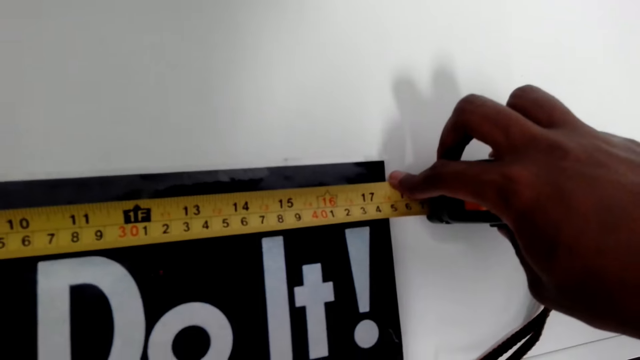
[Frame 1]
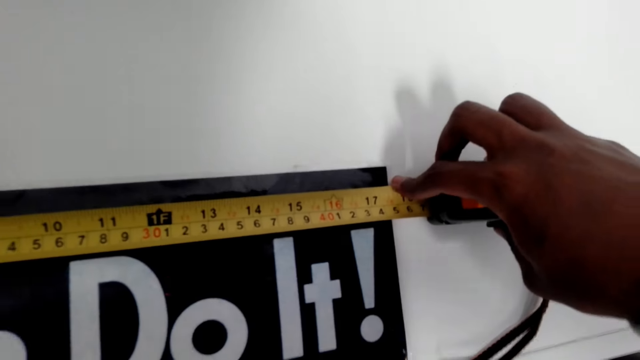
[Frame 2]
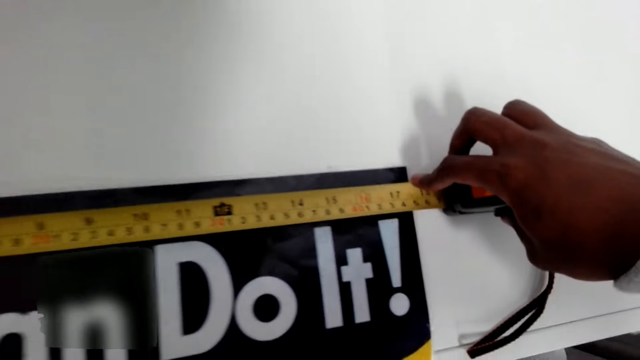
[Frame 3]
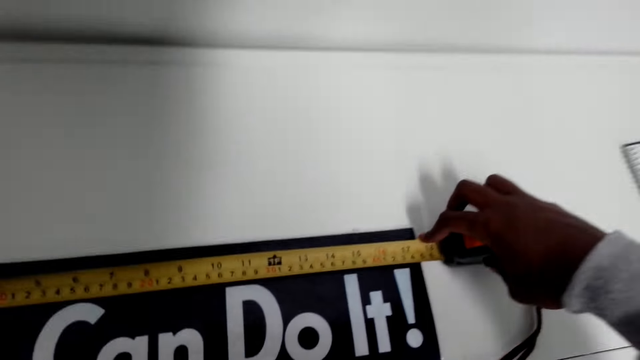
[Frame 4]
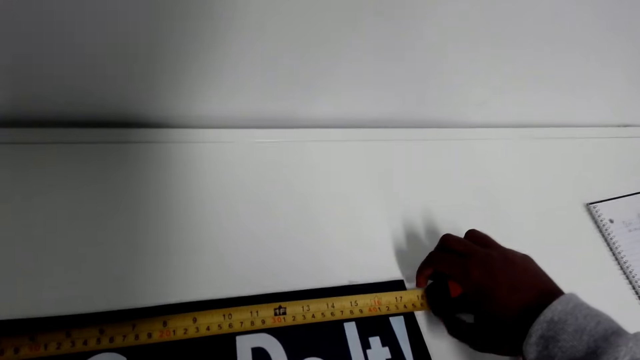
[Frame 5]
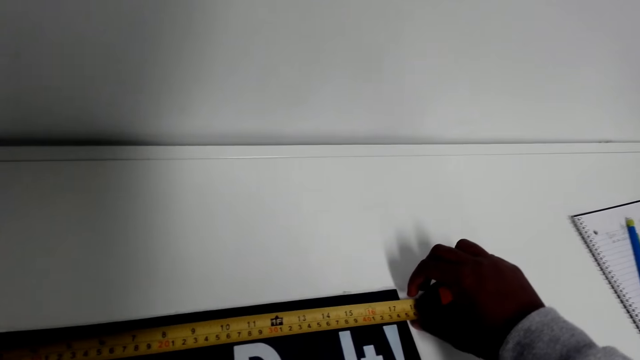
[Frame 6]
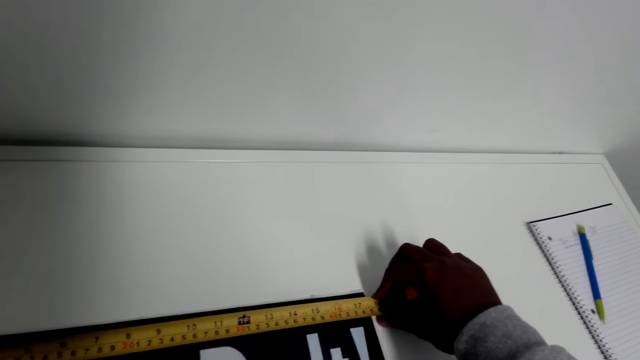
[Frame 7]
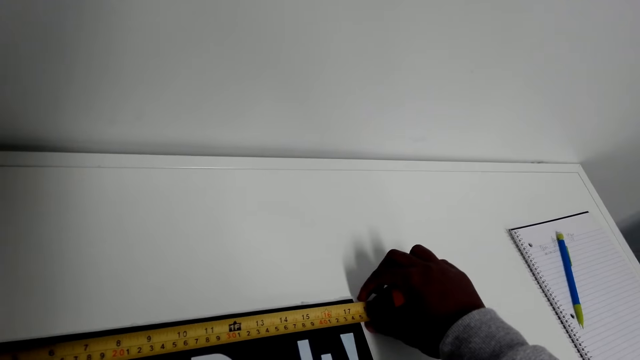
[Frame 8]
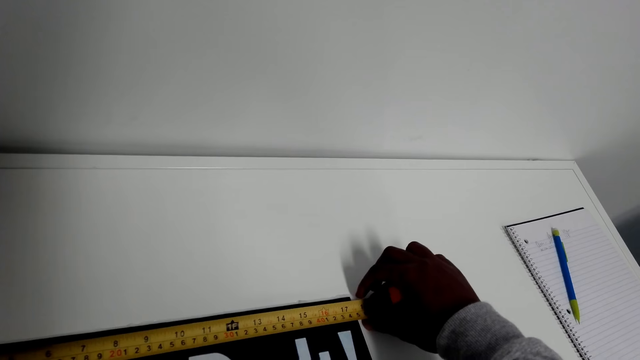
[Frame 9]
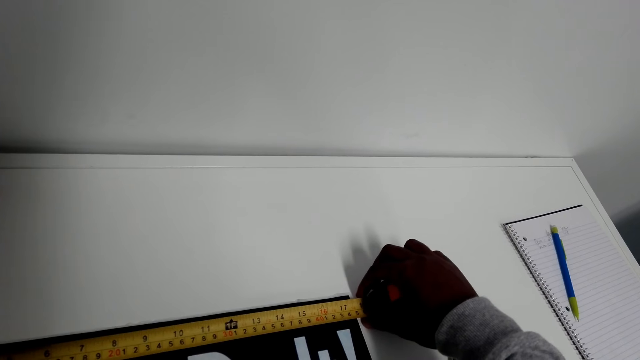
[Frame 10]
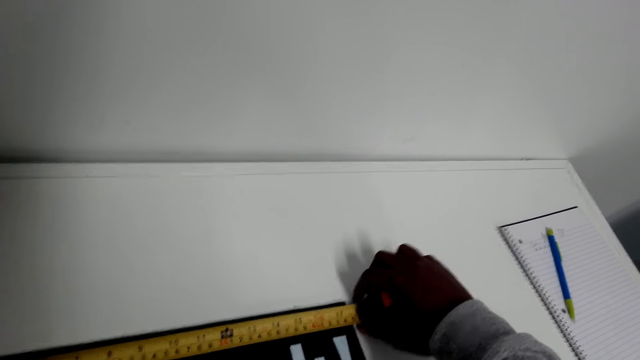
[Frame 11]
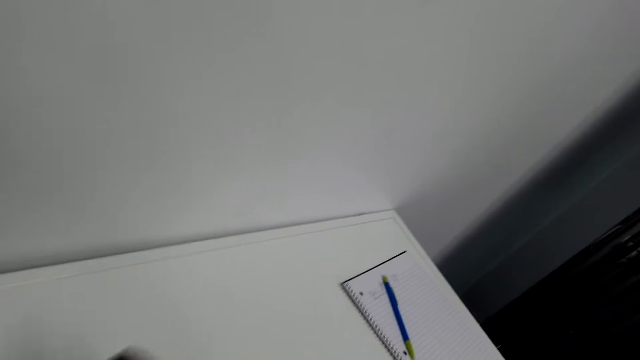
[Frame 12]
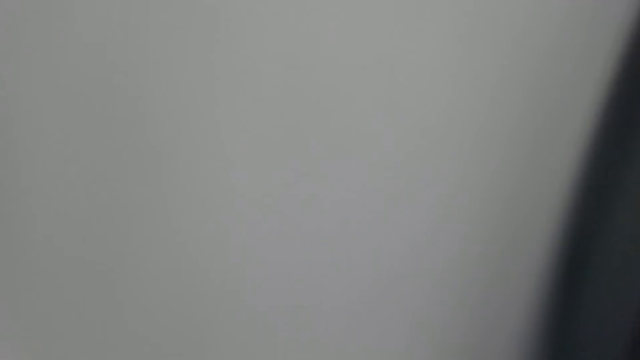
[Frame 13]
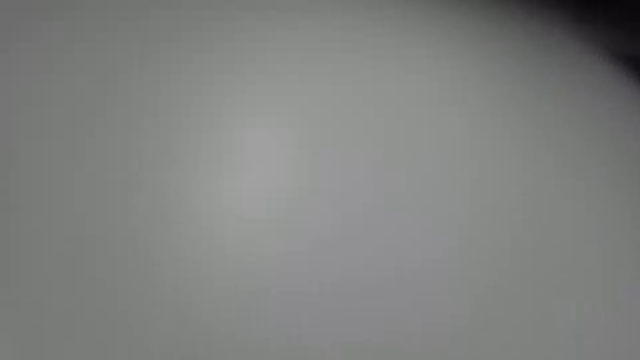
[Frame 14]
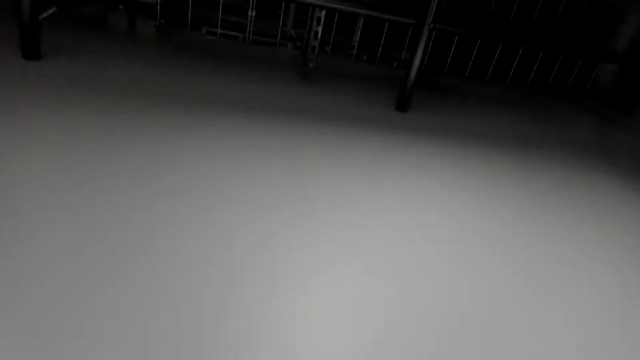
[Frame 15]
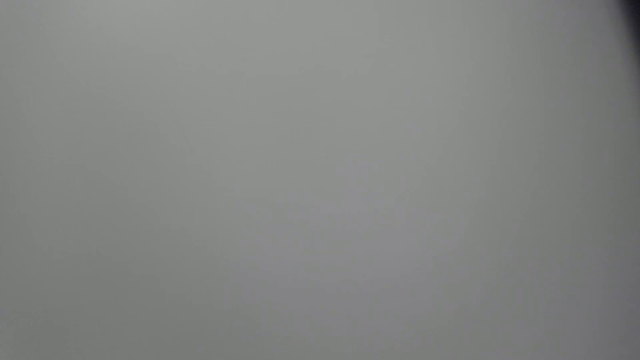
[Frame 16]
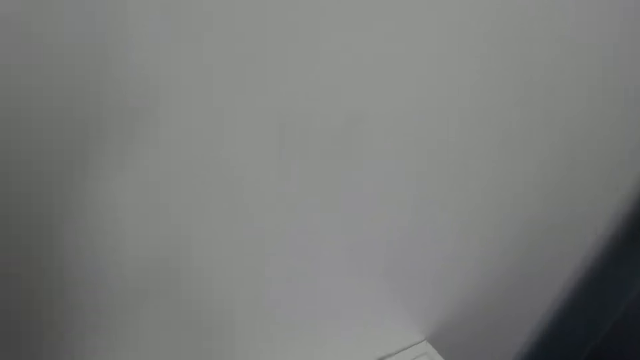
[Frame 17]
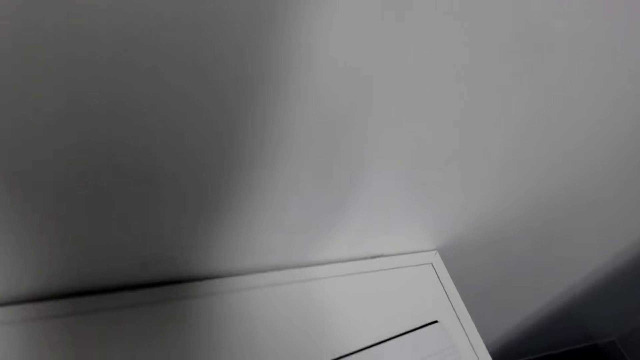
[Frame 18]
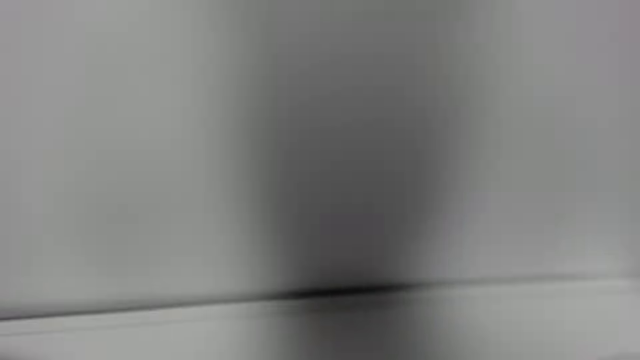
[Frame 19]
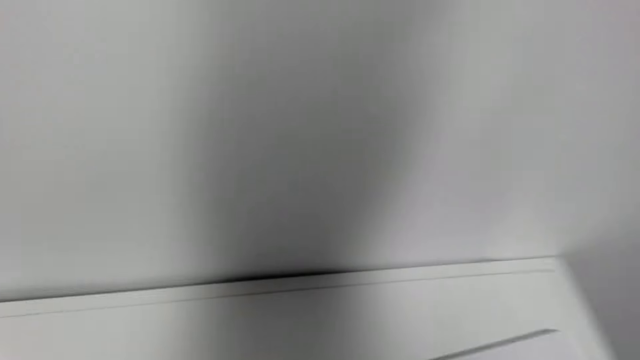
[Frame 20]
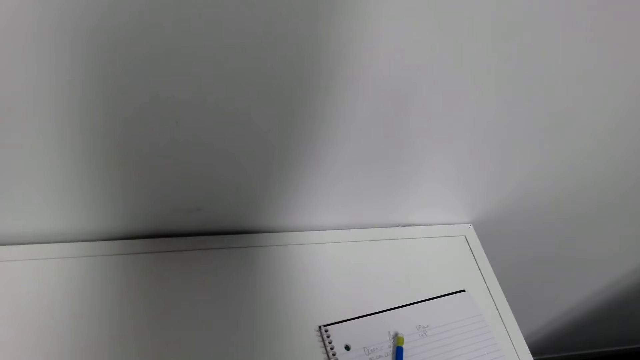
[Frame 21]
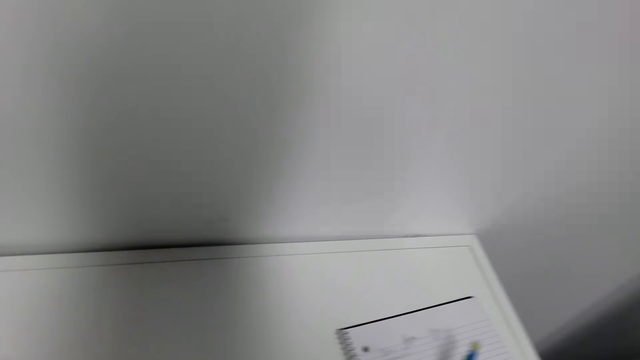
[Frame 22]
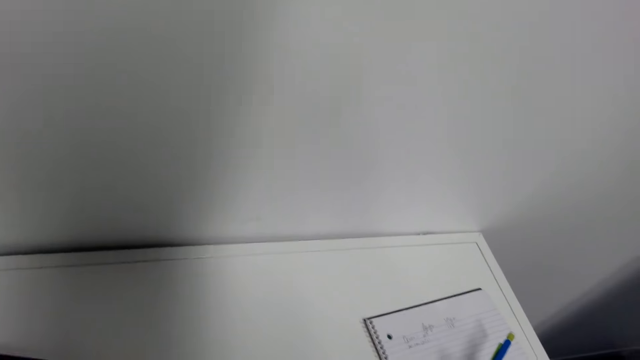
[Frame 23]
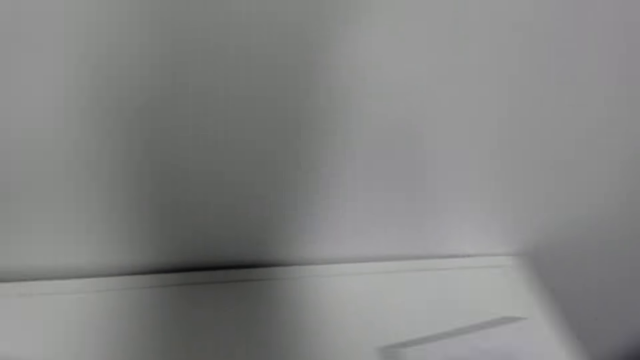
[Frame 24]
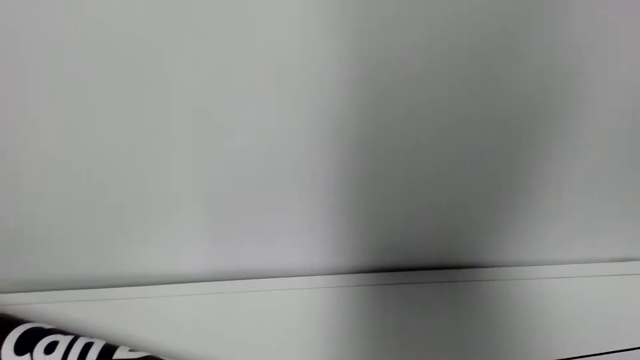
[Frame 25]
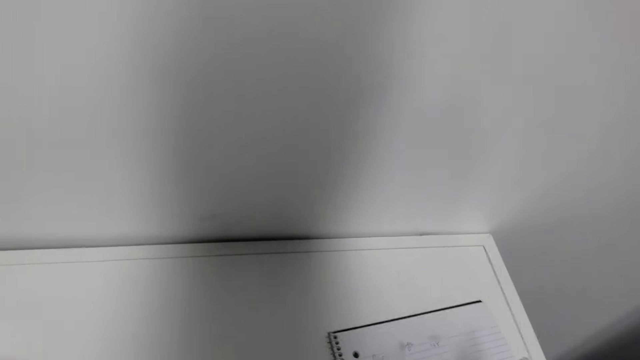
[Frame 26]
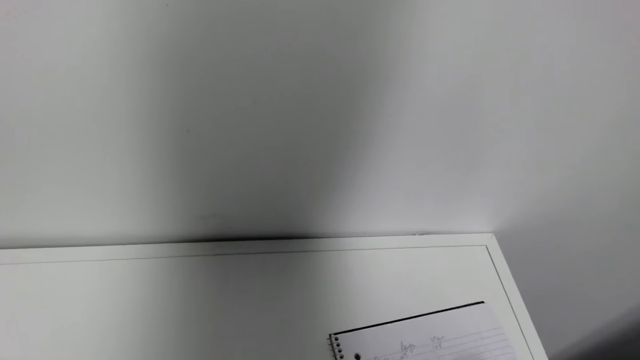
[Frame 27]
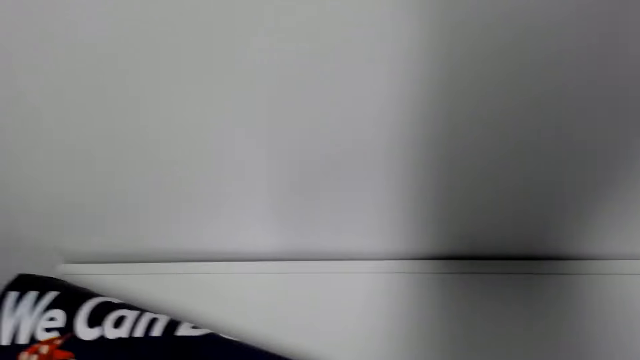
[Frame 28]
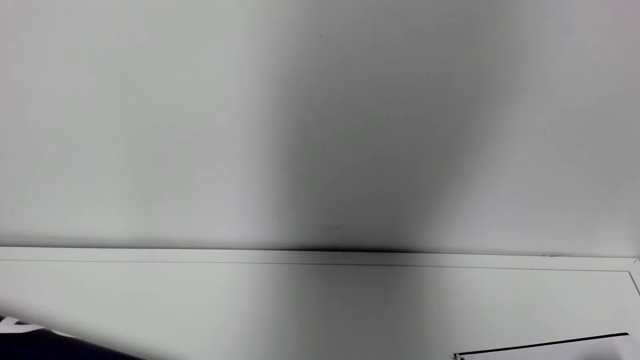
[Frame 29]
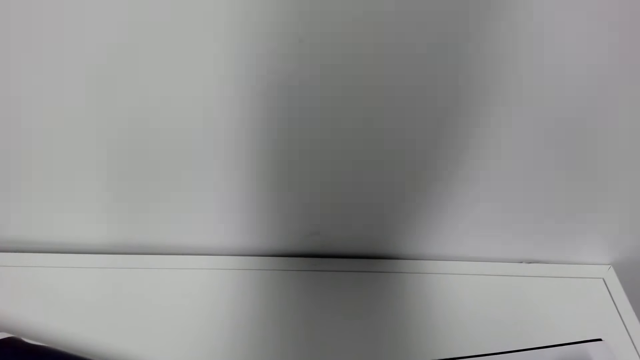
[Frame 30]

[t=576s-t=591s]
The camera wearer picks up the pen and writes on the plain paper.

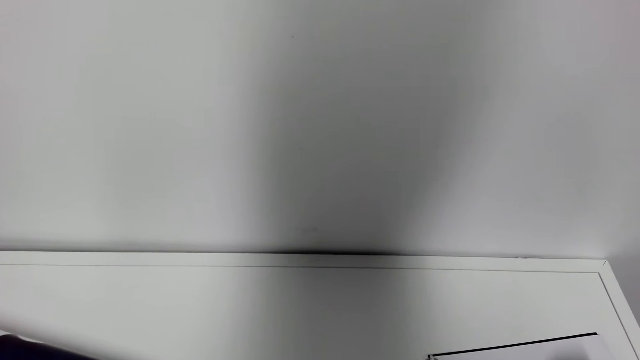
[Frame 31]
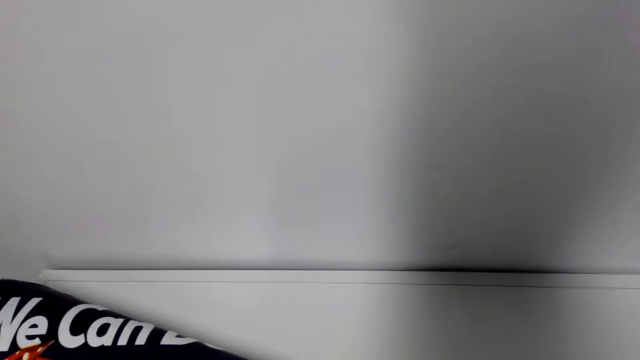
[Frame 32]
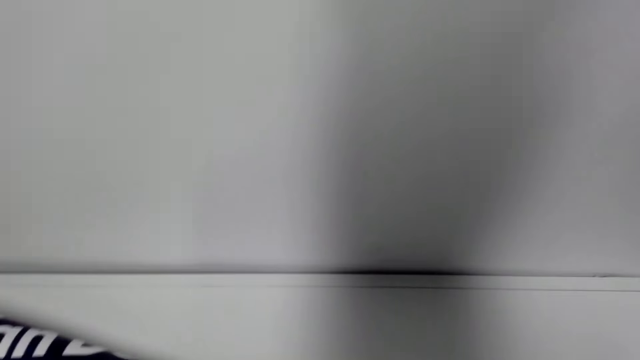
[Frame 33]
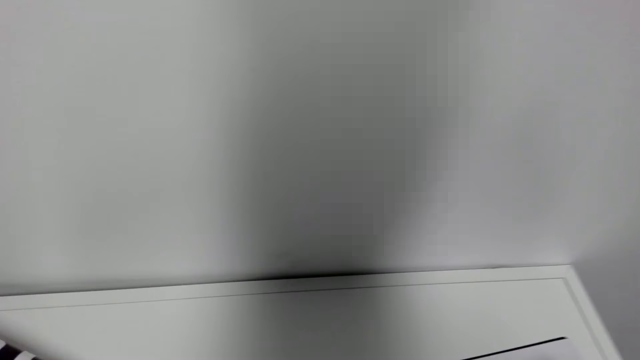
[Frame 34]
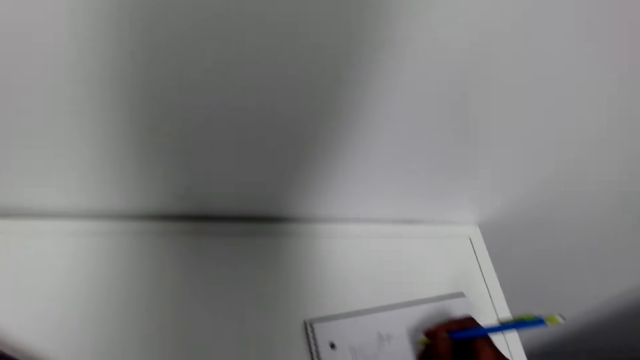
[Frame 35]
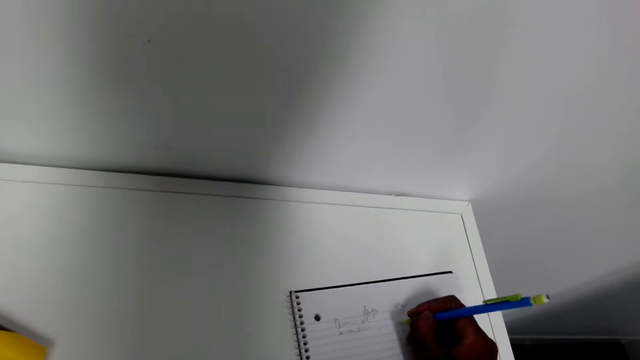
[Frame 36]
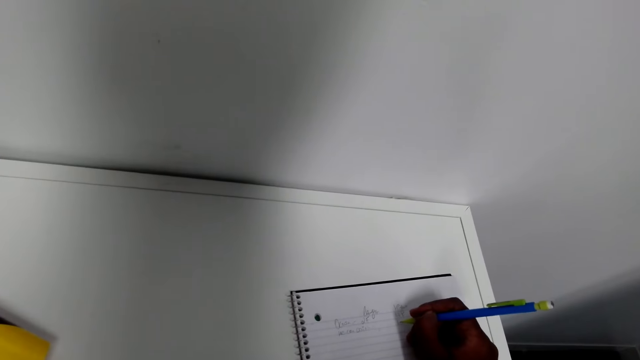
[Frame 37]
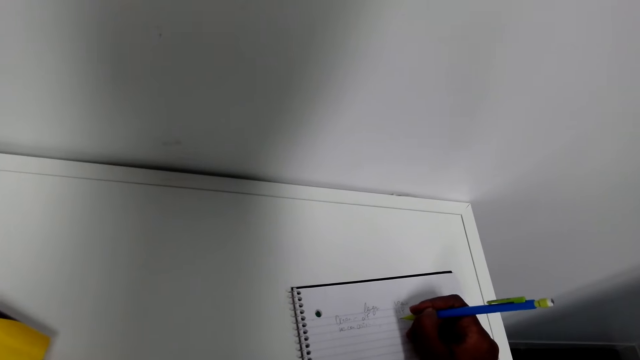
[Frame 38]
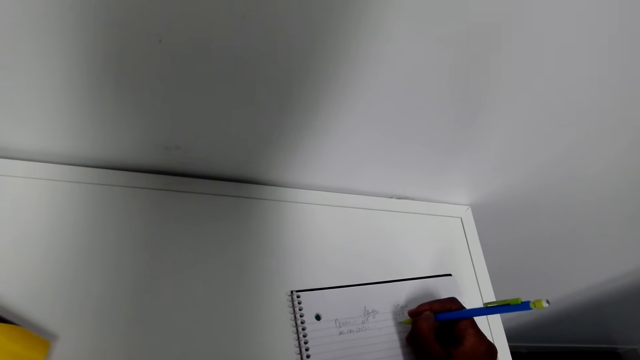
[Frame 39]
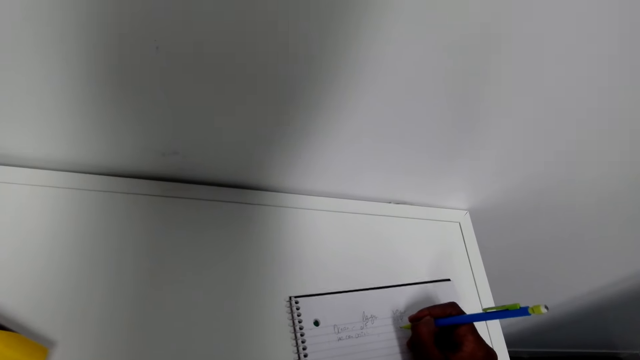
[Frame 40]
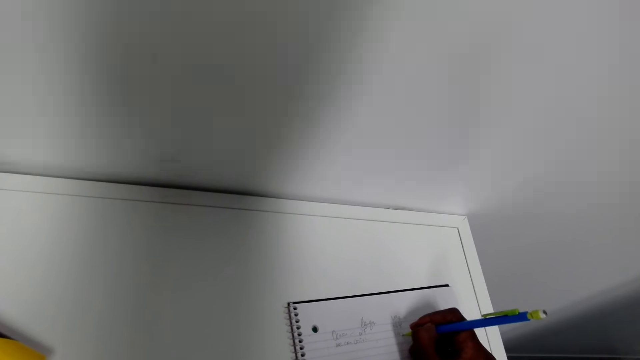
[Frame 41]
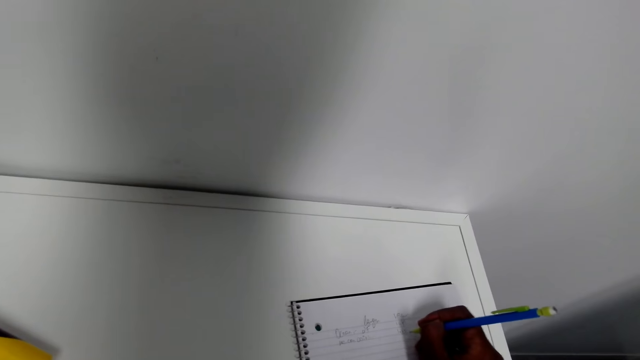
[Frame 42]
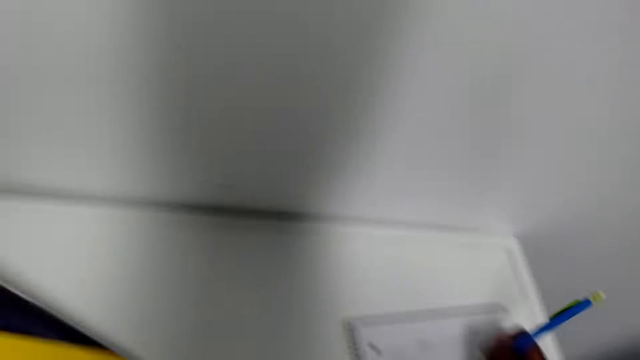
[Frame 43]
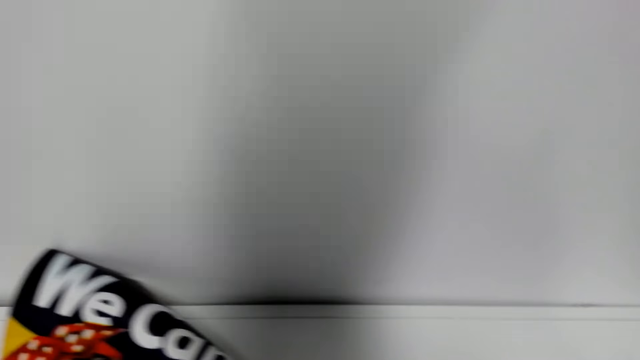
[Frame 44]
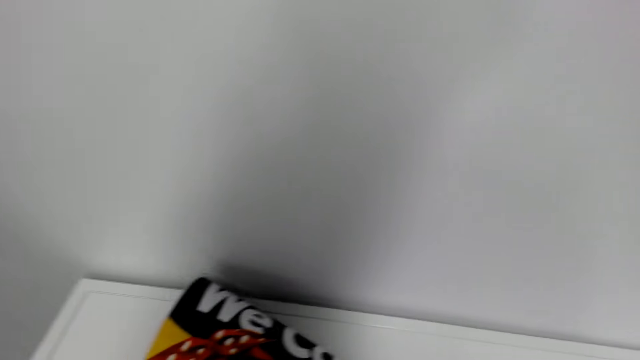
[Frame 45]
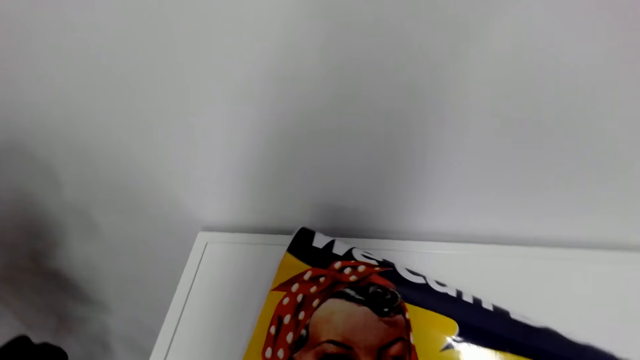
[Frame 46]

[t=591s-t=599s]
The camera wearer writes on the notebook. They place the pen down.
